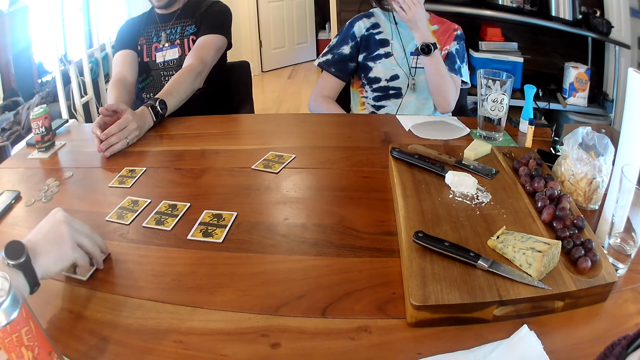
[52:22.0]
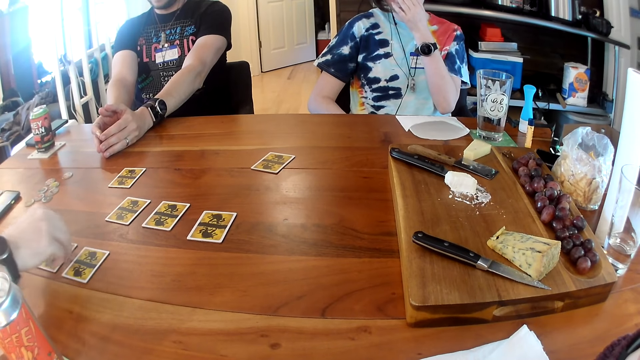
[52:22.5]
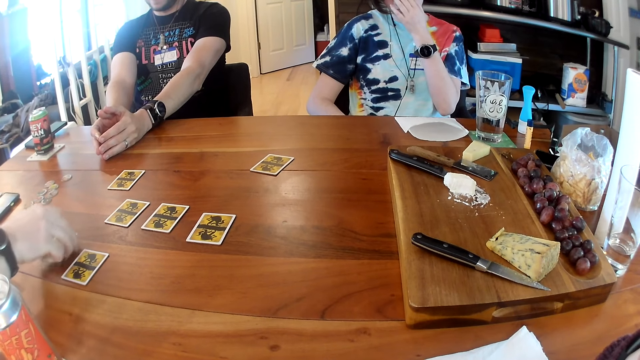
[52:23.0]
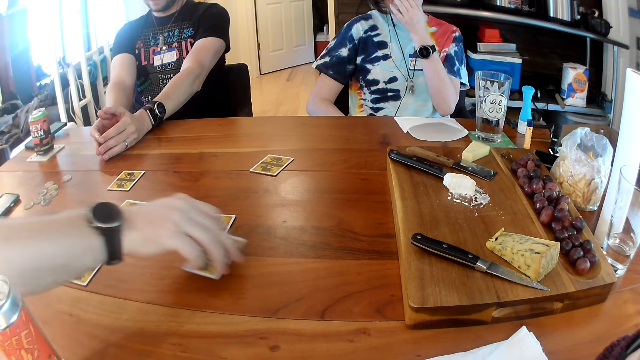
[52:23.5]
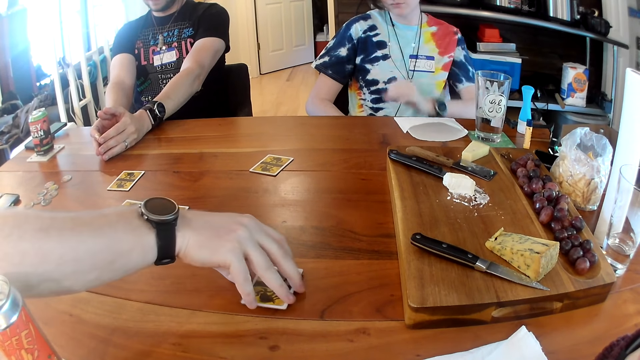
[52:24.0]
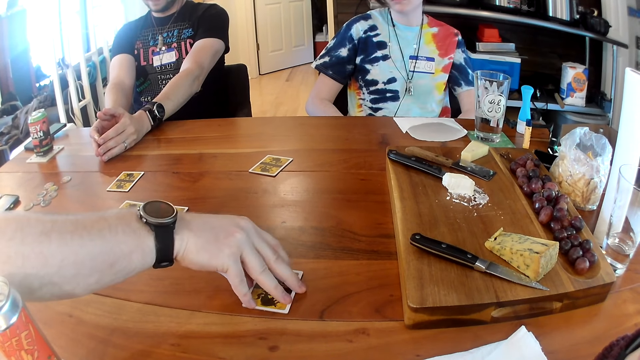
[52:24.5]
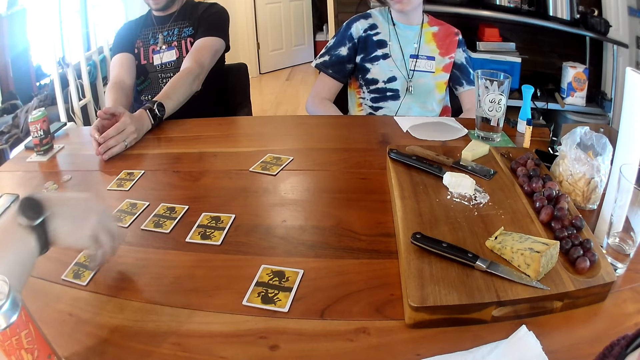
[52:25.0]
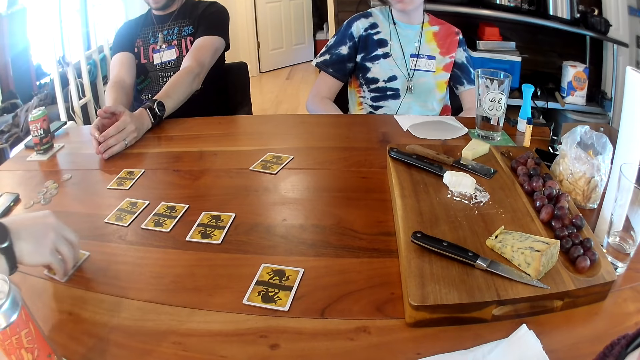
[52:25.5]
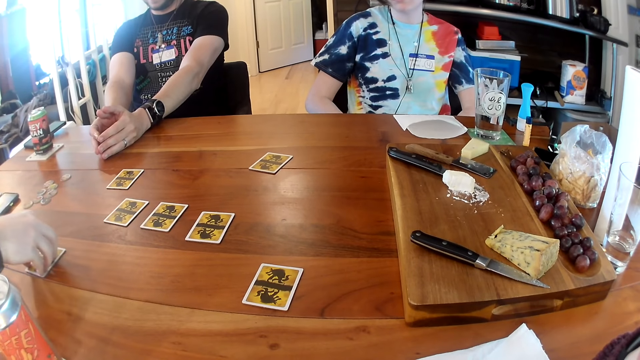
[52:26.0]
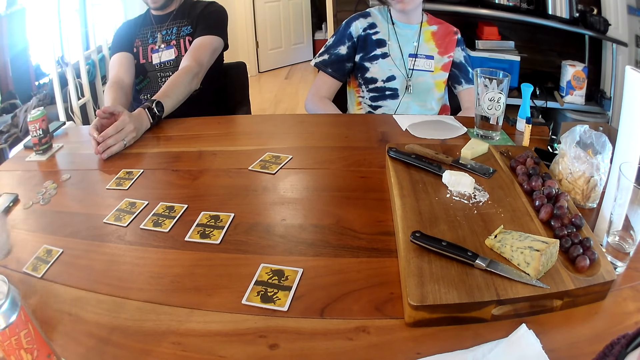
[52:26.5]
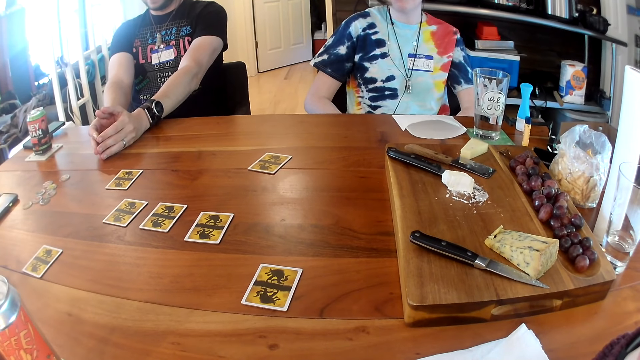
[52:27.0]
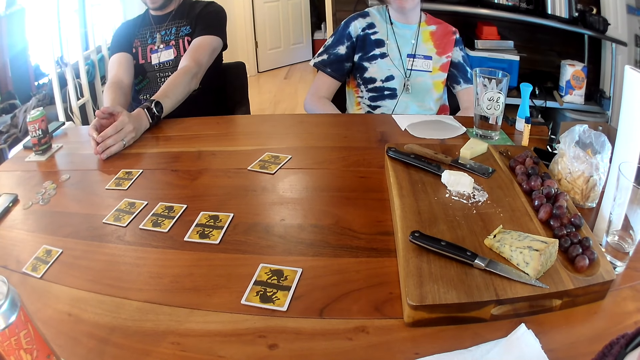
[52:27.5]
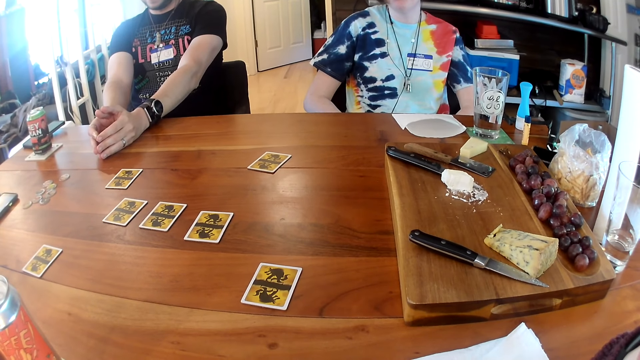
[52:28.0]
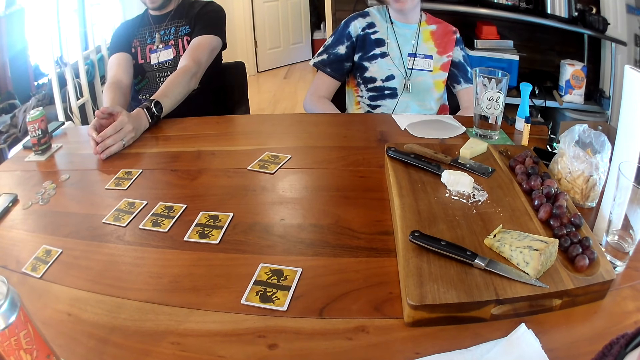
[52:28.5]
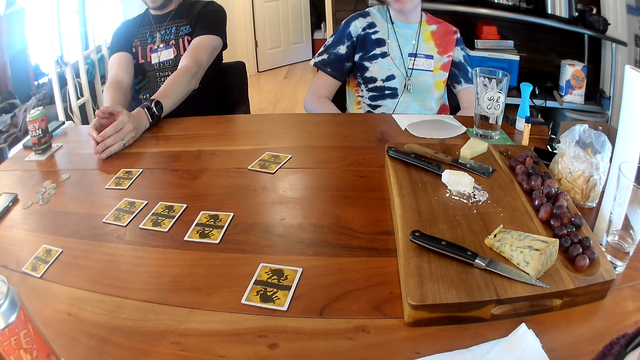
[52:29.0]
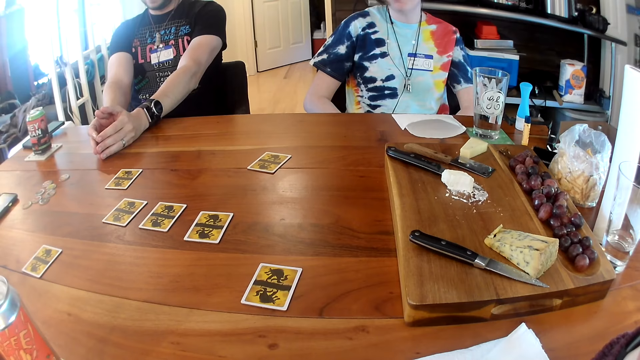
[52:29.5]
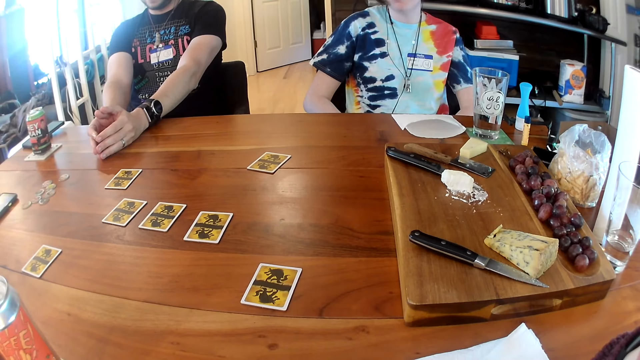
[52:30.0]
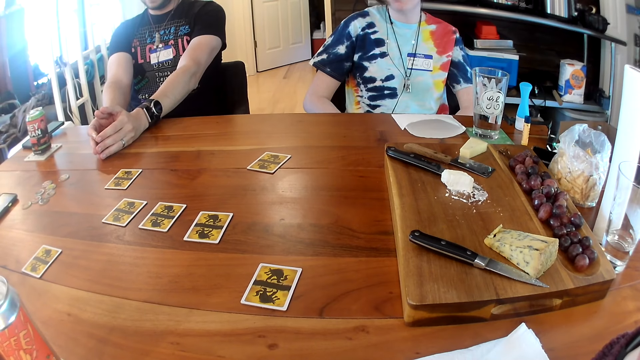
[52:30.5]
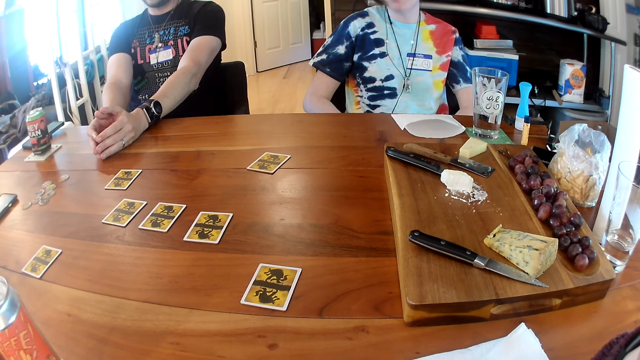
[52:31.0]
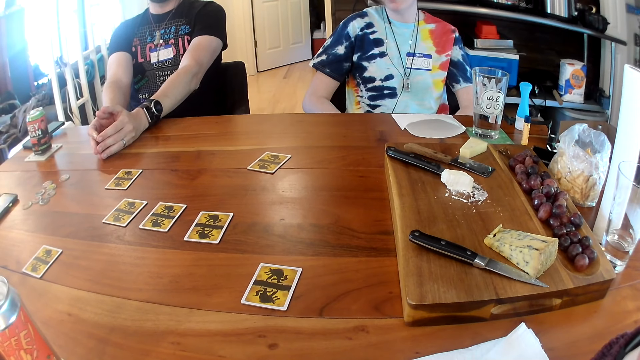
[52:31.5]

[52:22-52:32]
The man places the card on the table with his right hand. The man picks up a card from the table with his right hand. The man places the card on the table with his right hand. The woman drops her left hand. The man moves the card on the table with his right hand.

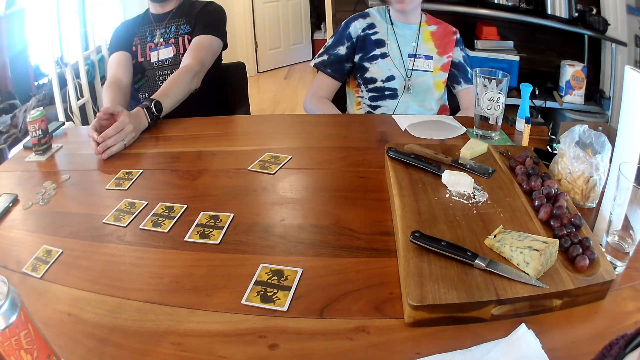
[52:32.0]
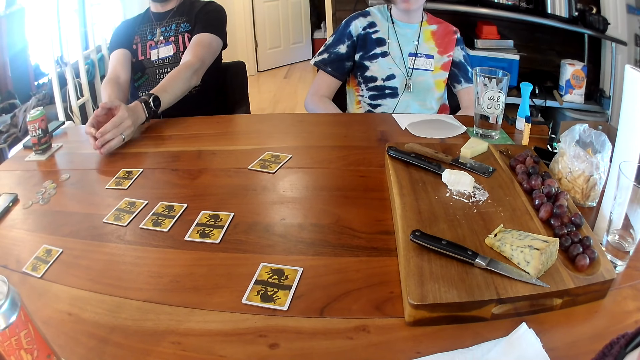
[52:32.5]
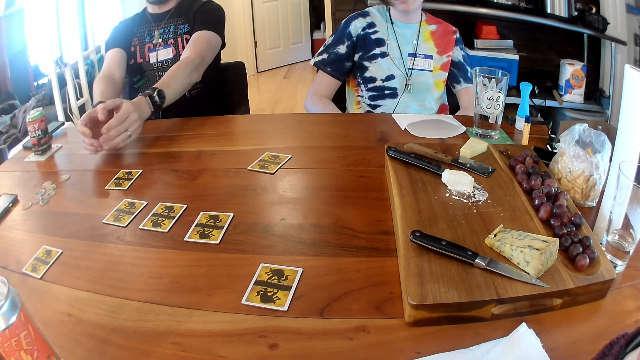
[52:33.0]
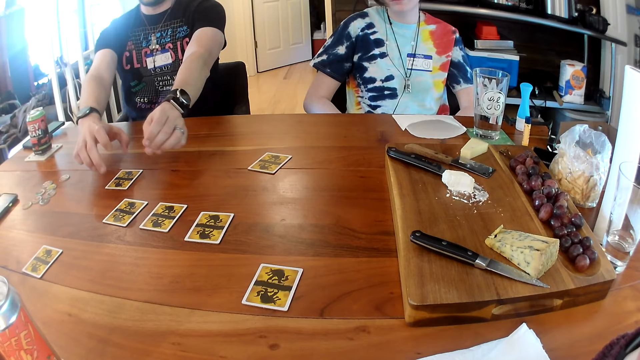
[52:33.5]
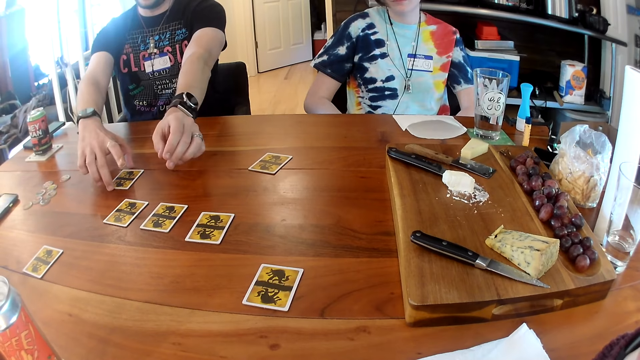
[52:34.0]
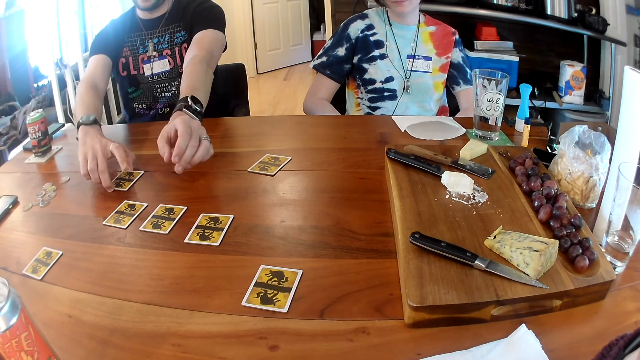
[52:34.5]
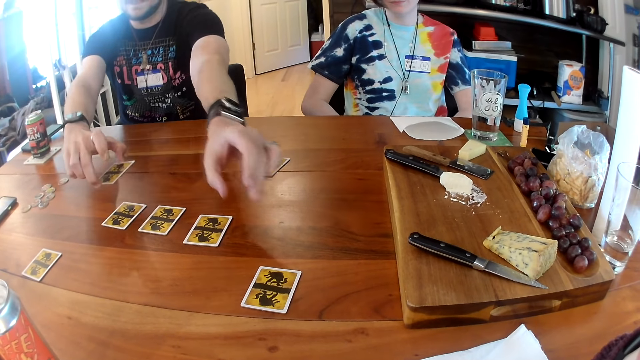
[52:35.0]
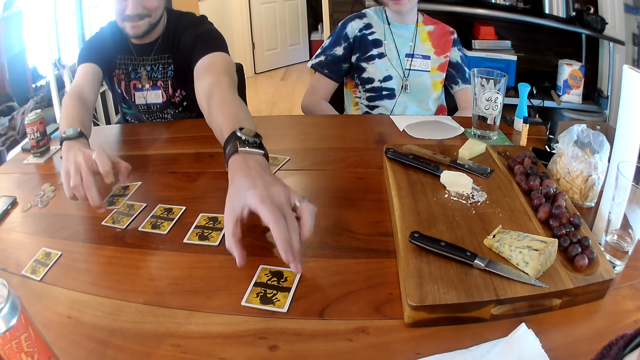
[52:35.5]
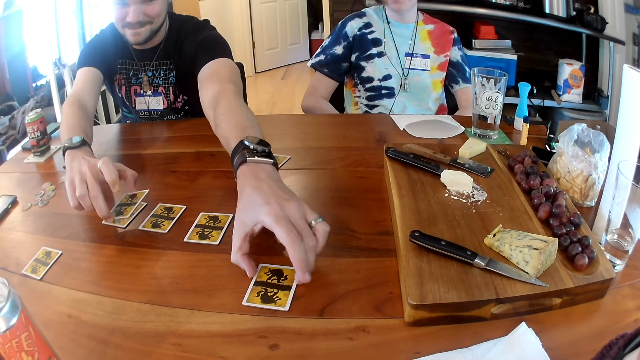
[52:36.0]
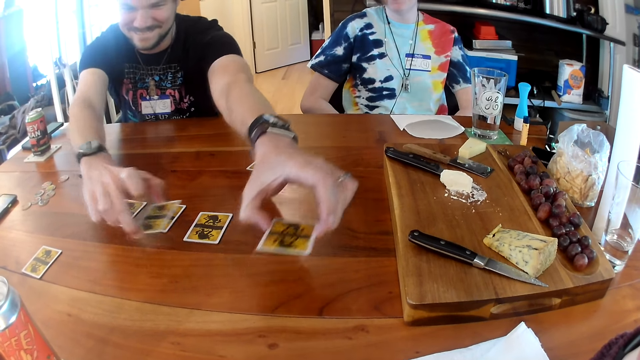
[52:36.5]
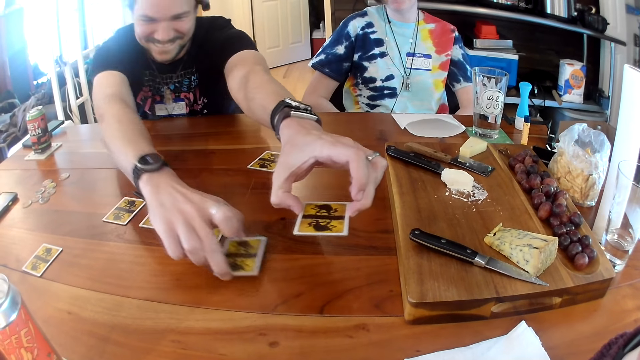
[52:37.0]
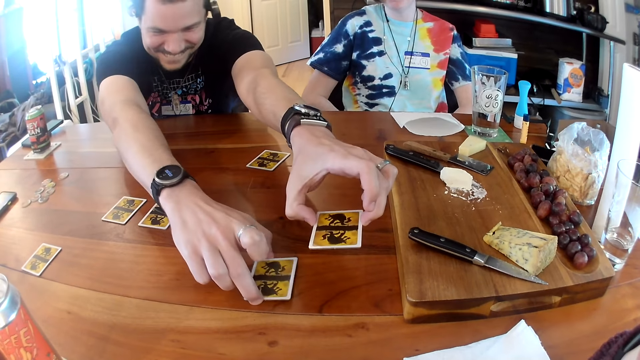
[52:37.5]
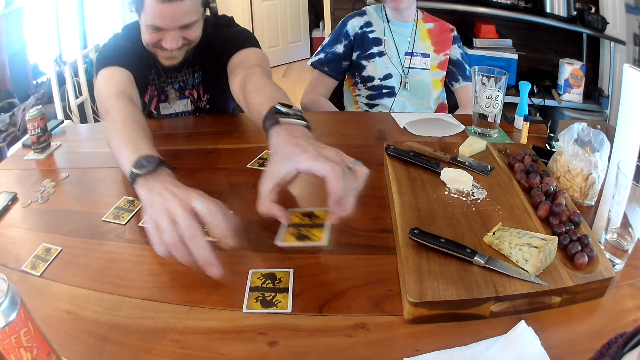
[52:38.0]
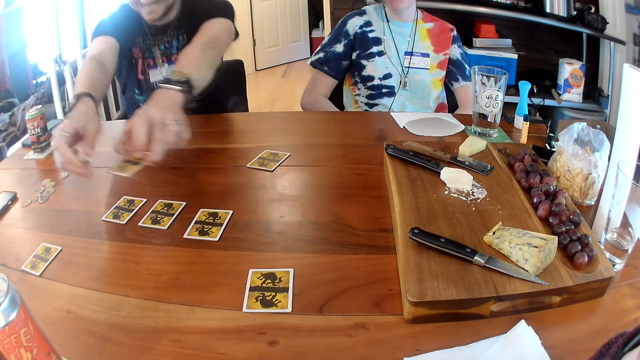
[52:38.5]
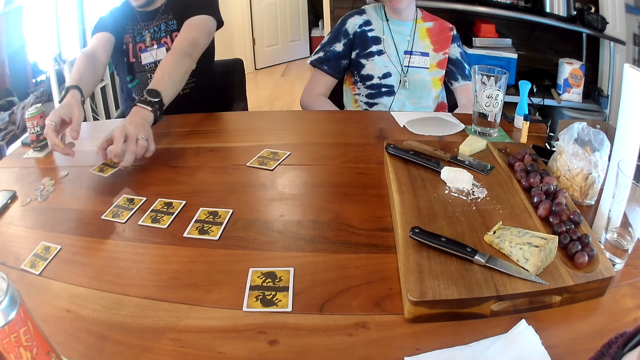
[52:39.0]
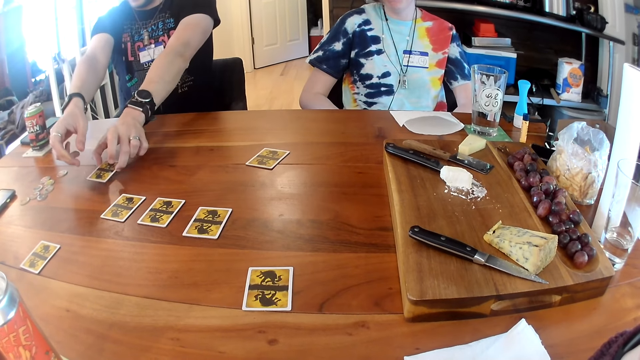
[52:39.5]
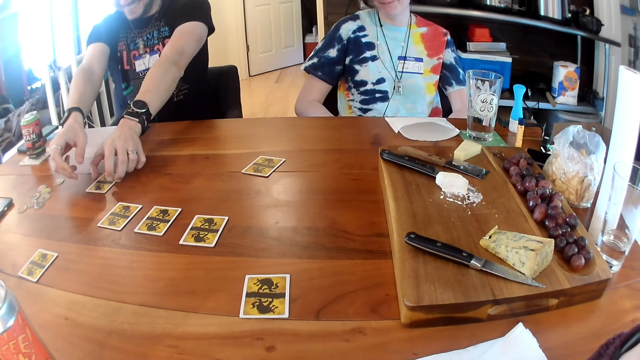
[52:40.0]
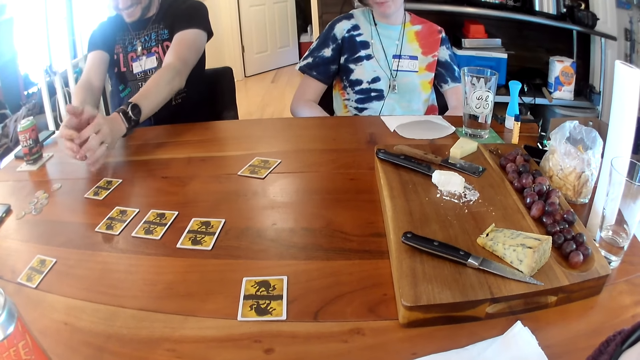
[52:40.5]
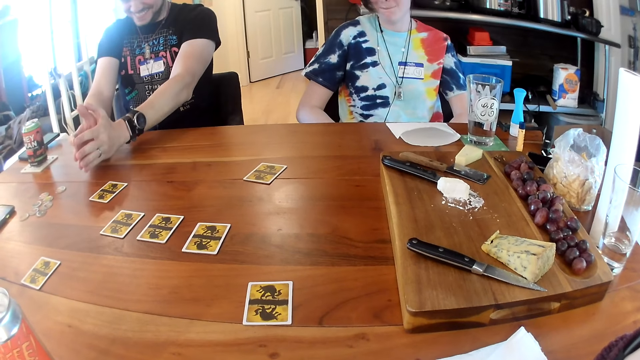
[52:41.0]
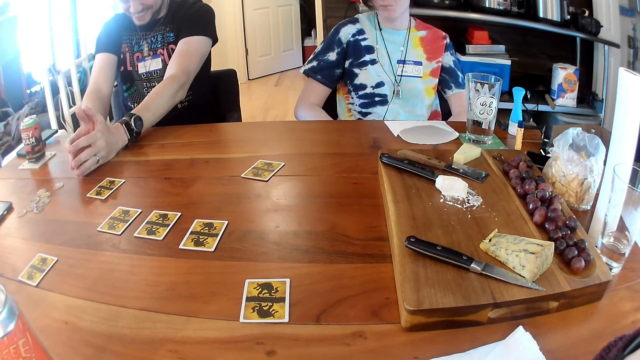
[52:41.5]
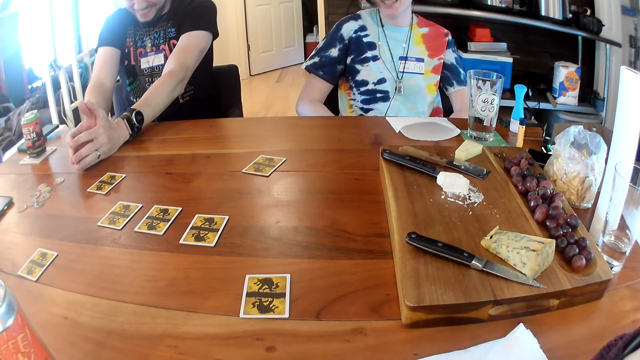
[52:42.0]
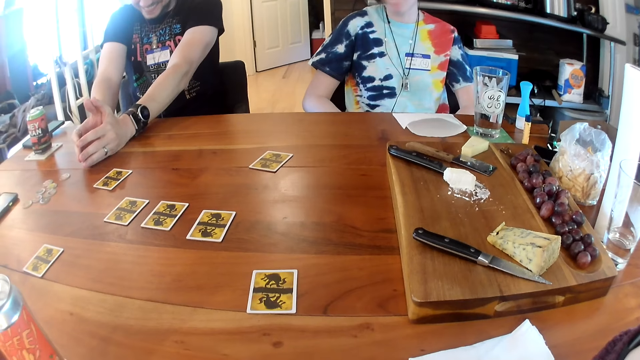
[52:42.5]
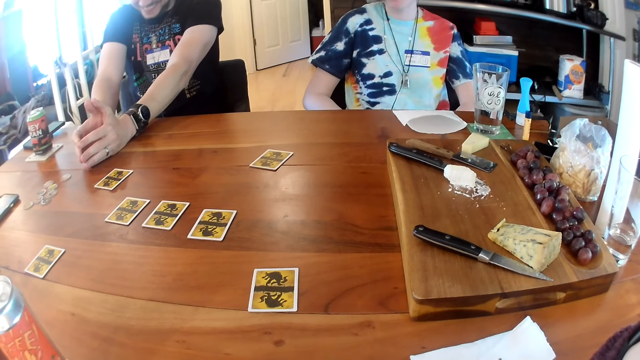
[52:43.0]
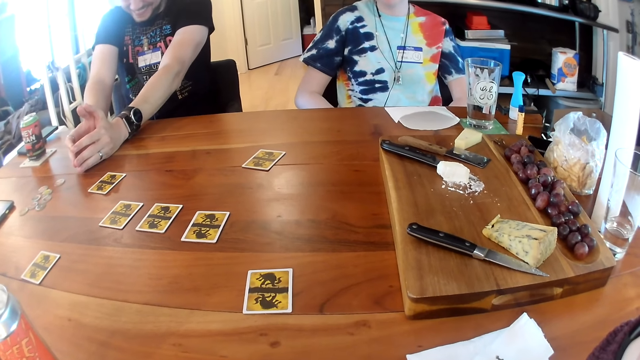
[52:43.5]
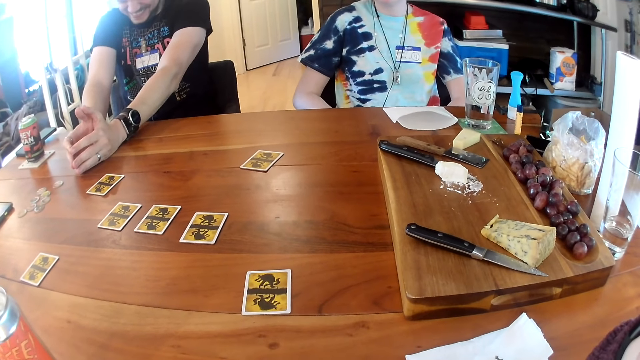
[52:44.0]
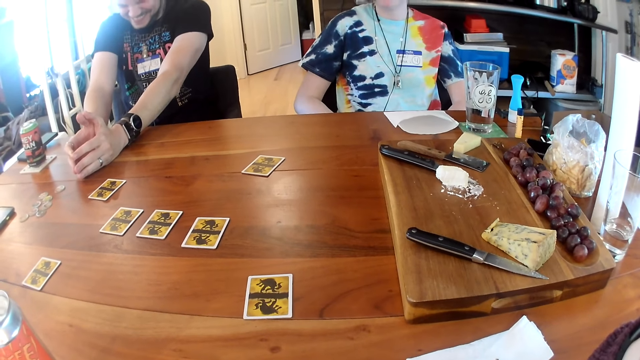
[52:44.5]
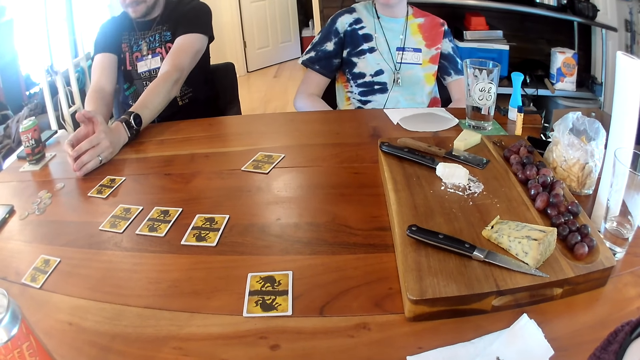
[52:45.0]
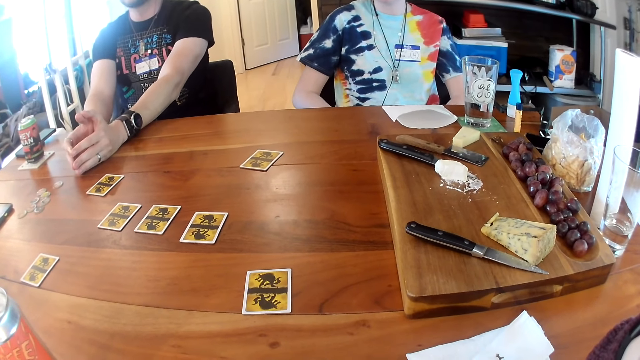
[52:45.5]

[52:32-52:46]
A man picks a card from the table with his right hand. The man picks a card from the table with his left hand. The man places the card on the table with his right hand. The man places the card on the table with his left hand. The man places his hands together on the table.
